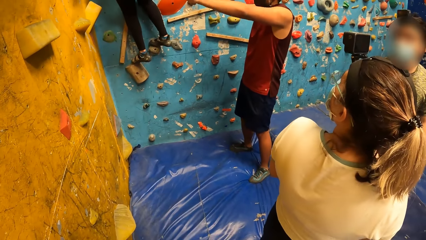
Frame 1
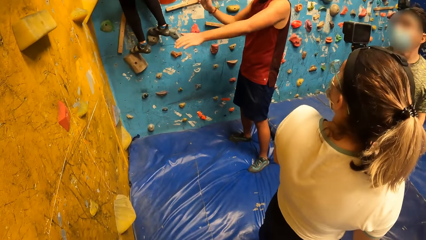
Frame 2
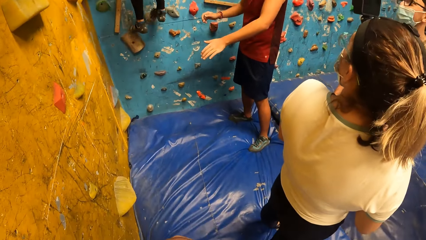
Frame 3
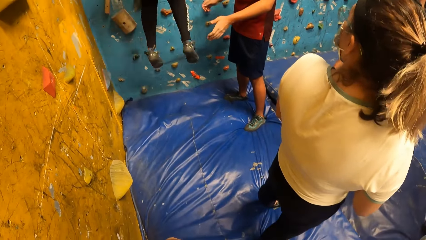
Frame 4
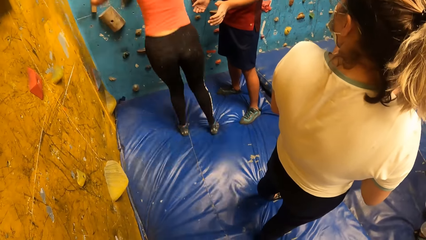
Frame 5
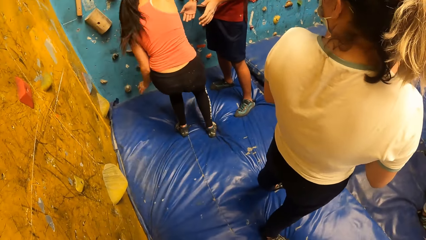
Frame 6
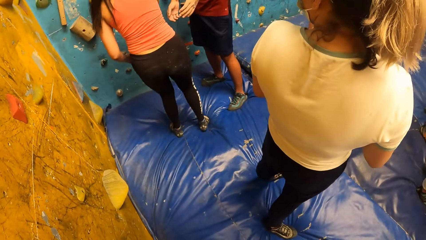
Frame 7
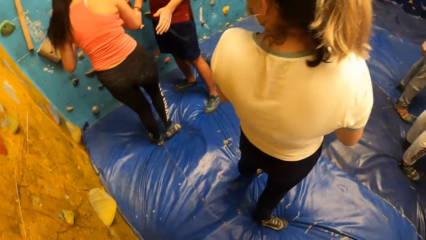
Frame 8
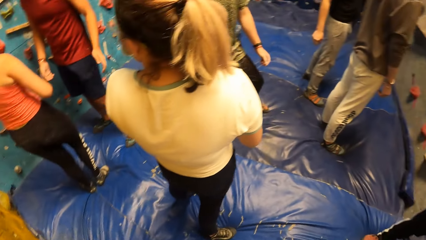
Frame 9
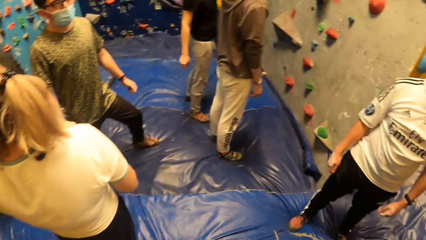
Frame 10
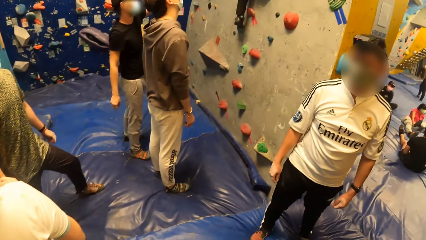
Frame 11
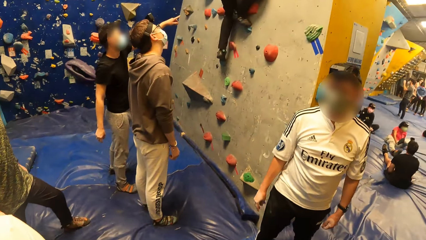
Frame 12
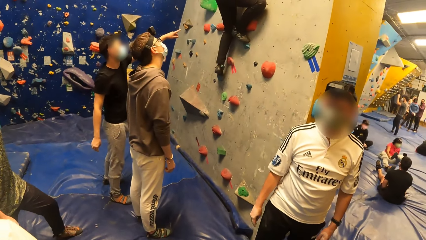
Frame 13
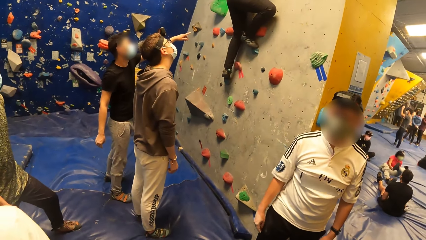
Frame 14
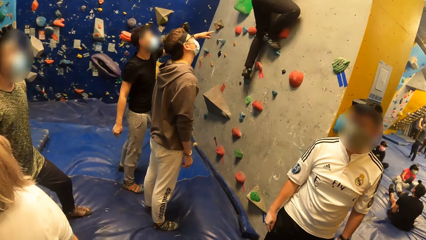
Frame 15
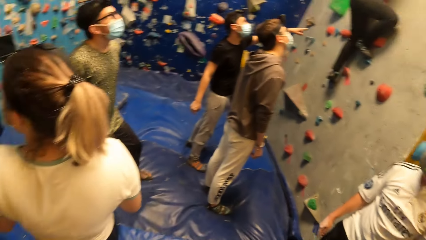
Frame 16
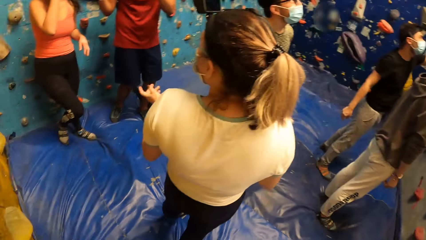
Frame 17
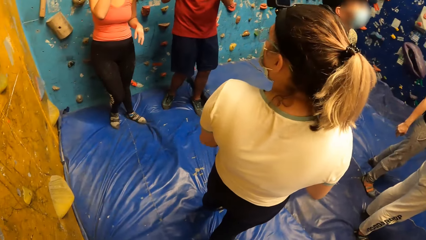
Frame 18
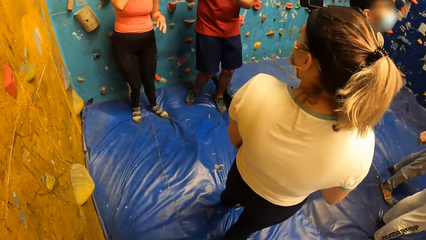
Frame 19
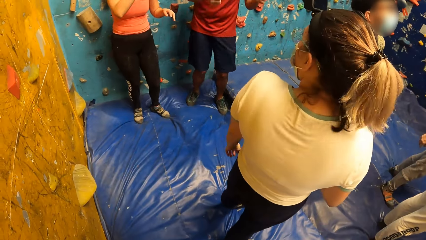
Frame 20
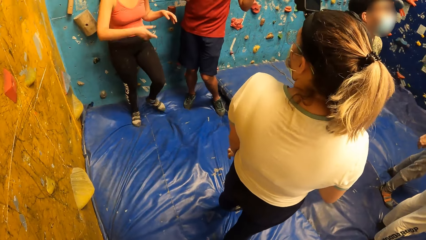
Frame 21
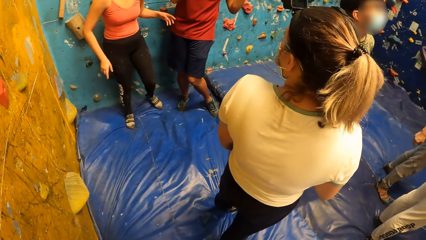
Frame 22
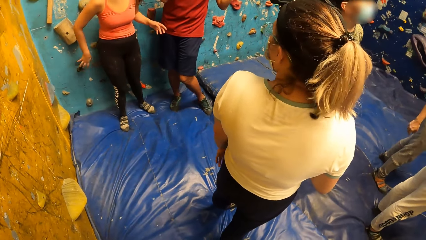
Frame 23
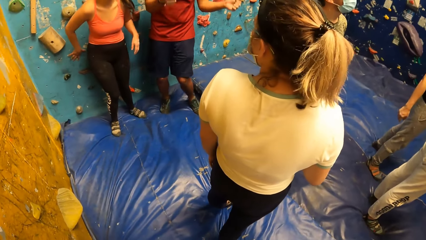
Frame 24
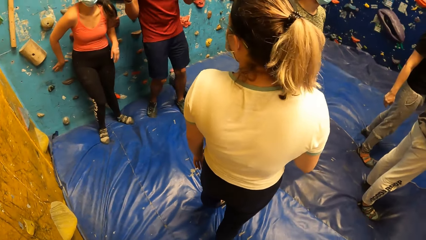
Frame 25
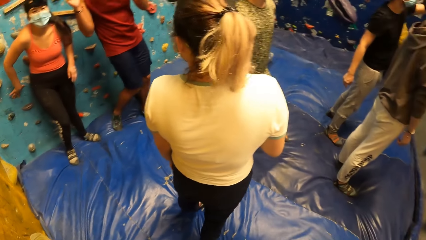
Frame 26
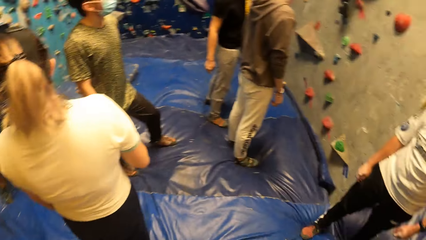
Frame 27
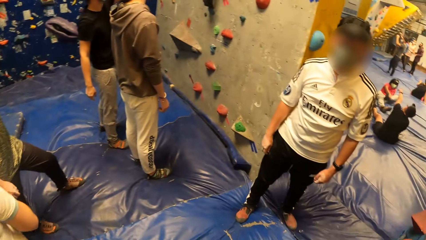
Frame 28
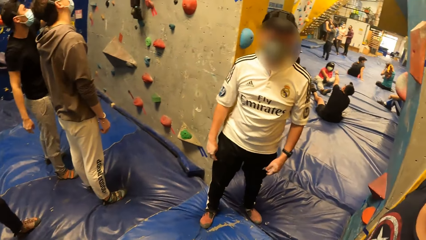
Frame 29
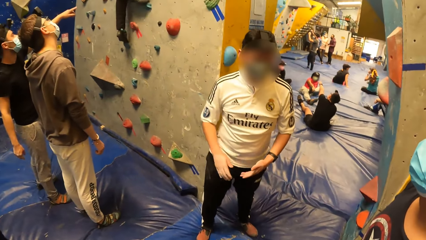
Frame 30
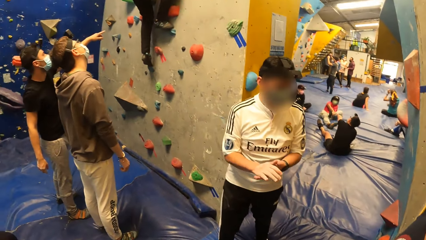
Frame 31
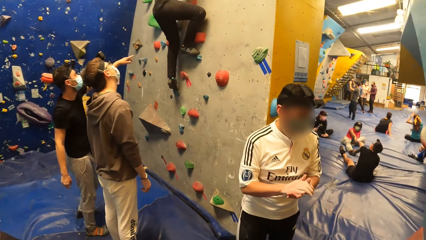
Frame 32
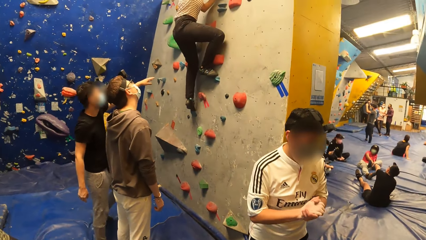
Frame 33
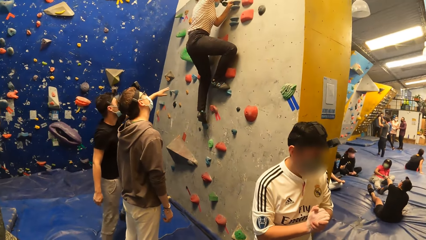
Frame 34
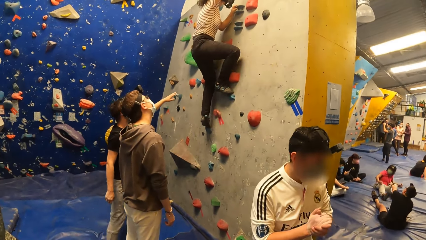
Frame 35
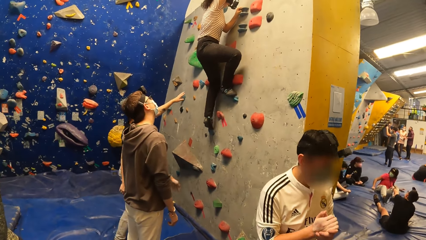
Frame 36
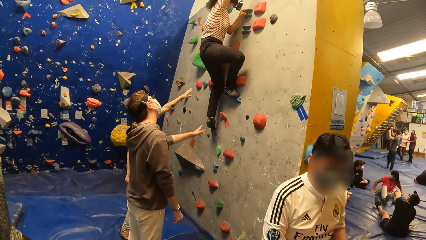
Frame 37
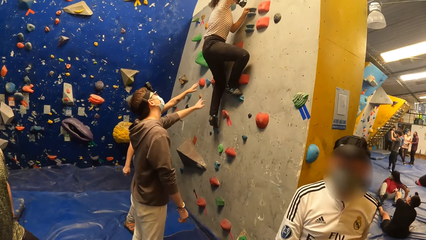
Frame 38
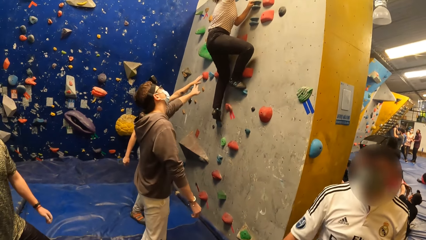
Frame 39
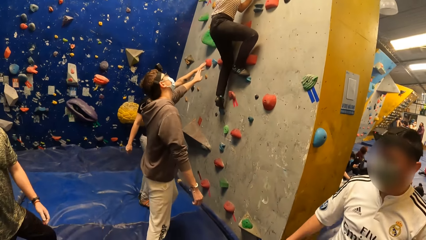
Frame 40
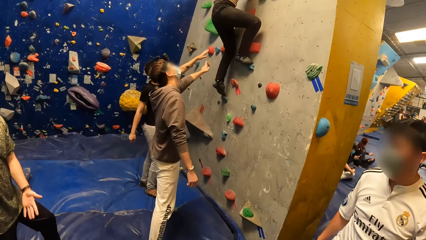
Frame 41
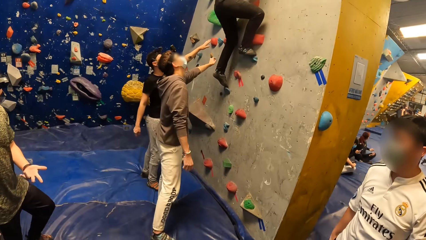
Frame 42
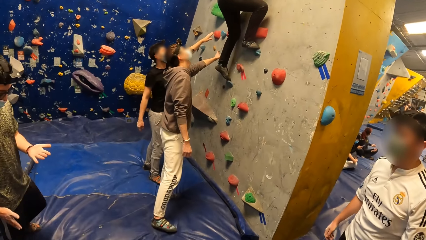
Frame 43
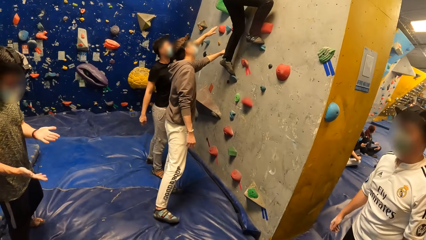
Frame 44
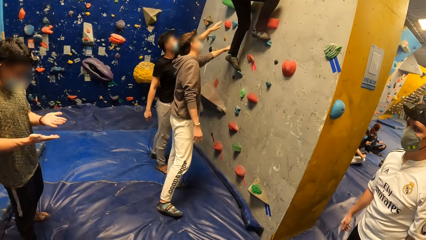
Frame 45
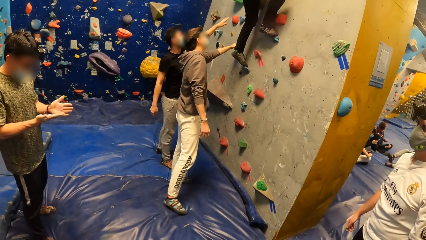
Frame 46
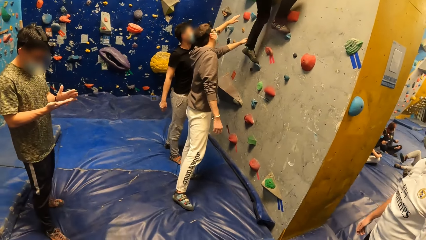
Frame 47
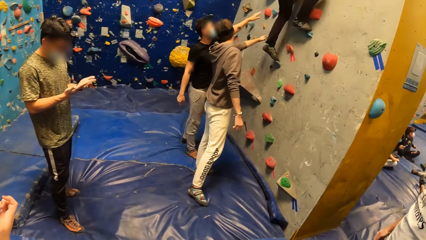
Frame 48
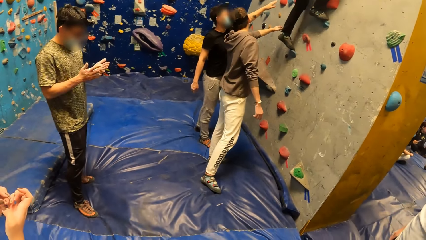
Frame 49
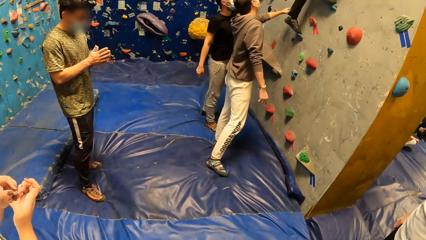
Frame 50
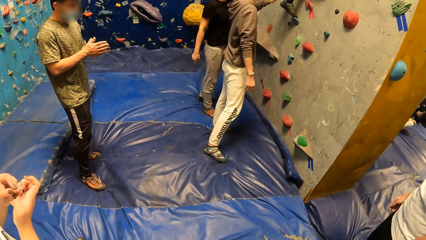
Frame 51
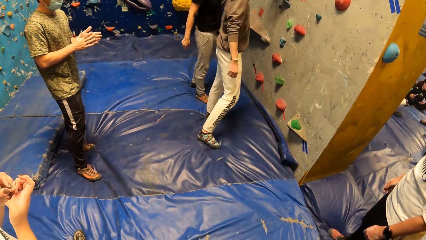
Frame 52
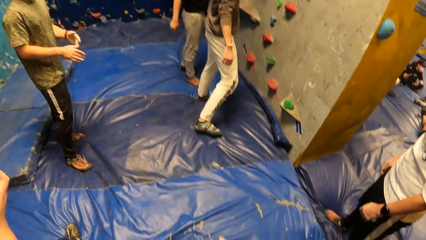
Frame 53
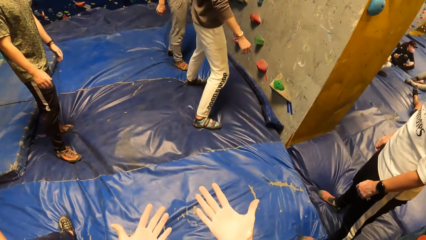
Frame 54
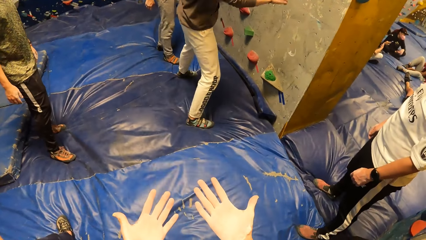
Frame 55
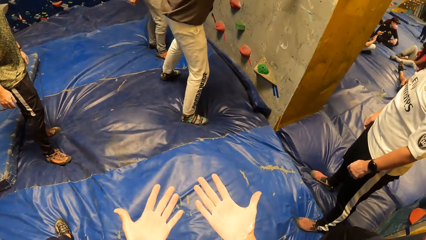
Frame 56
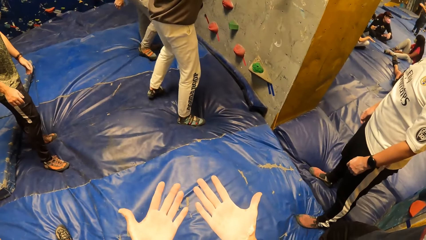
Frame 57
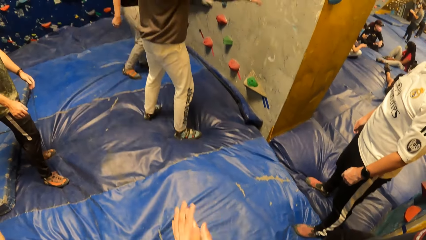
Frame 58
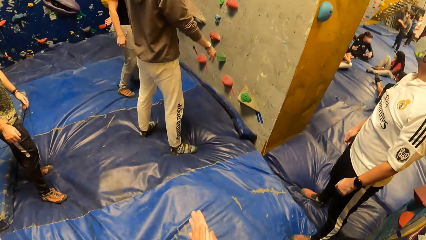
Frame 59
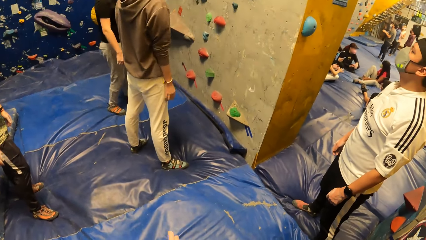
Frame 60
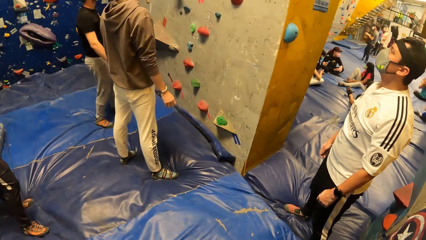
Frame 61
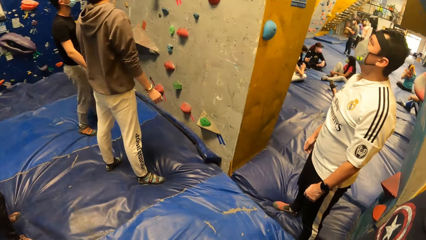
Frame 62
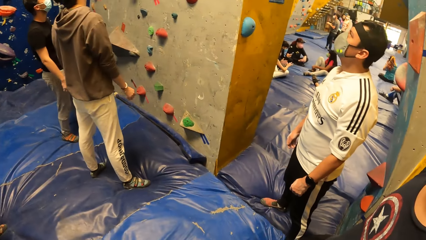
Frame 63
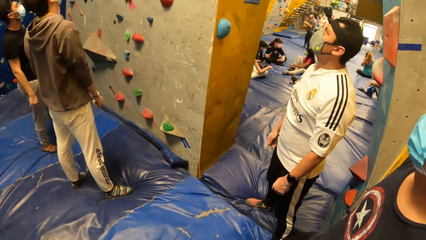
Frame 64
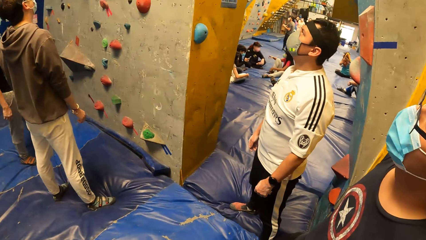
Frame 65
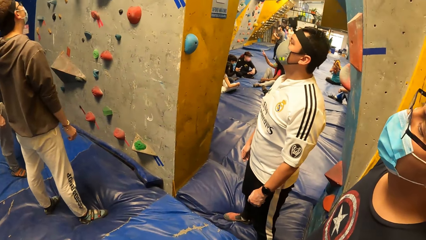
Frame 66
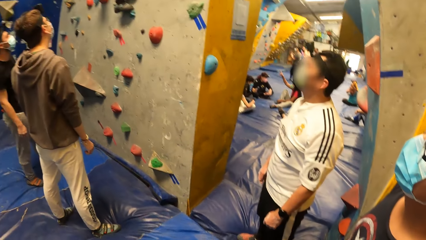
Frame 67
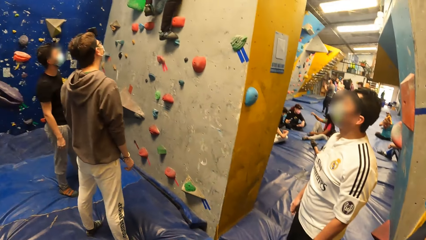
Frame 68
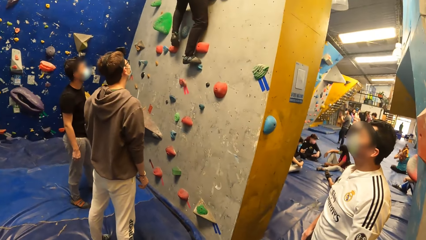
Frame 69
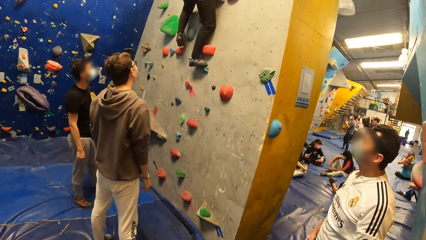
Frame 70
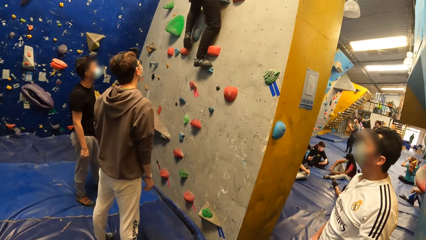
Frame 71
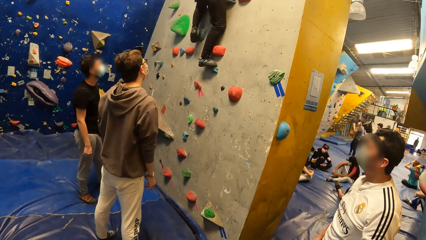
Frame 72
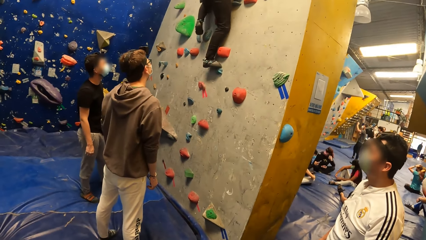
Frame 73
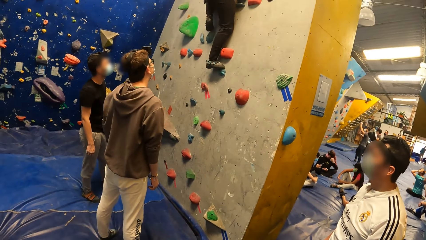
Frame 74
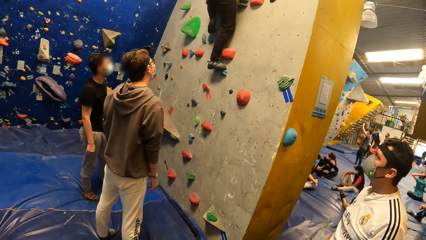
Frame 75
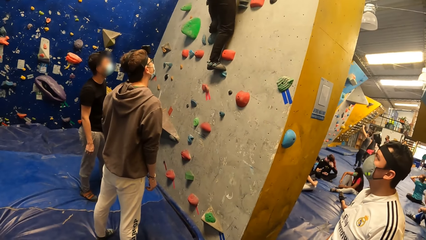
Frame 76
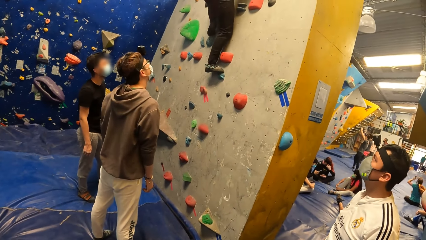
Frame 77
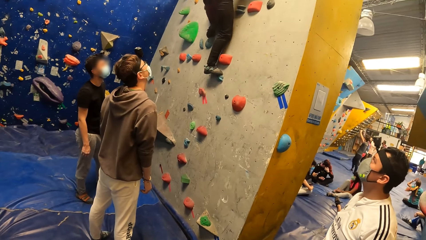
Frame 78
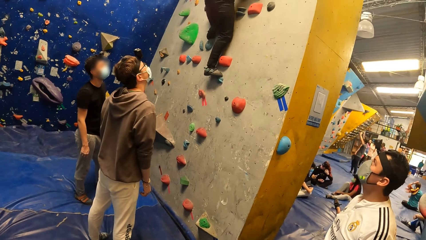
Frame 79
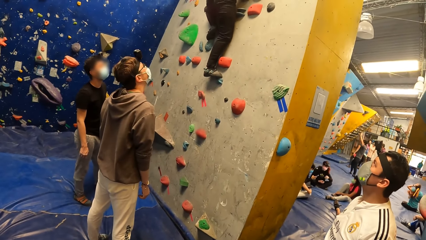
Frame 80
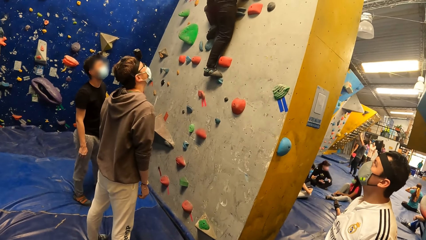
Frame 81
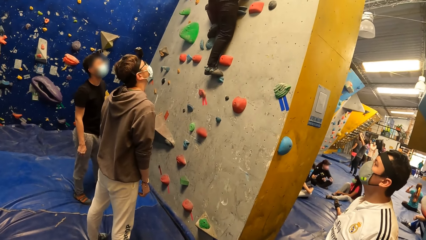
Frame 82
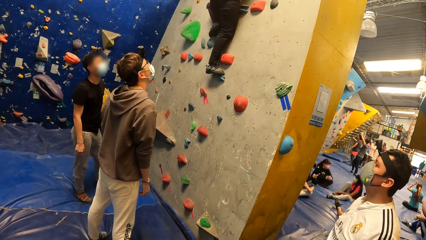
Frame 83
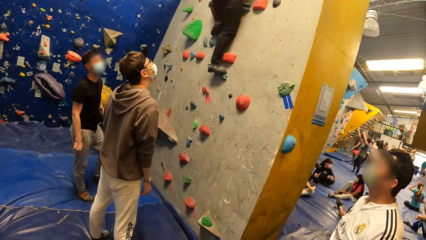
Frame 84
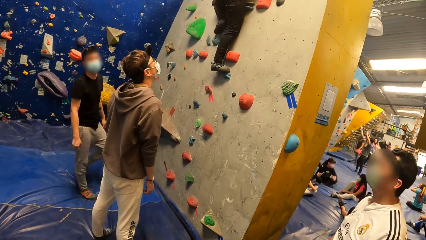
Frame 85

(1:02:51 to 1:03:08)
A lady jumps to the floor. A man directs another lady. Another man and the first man look at the other lady.
